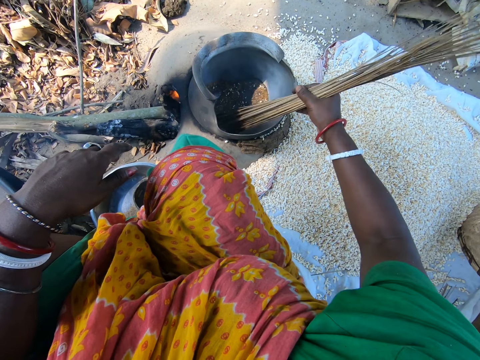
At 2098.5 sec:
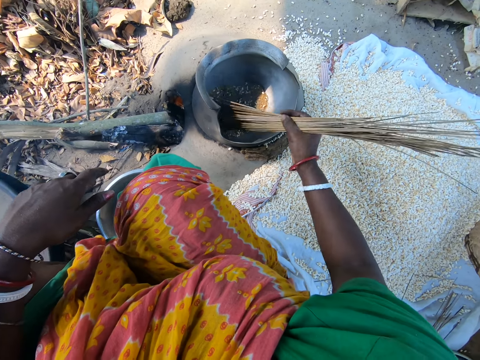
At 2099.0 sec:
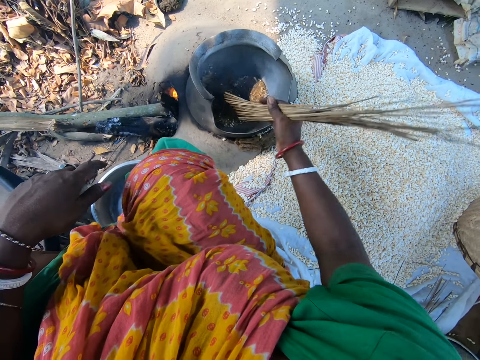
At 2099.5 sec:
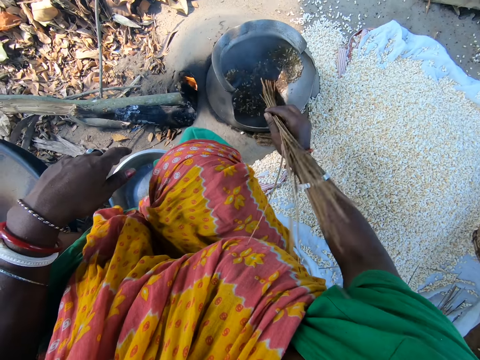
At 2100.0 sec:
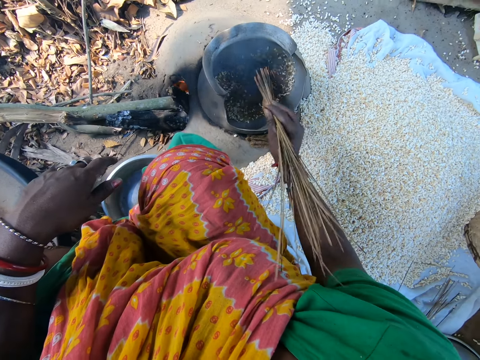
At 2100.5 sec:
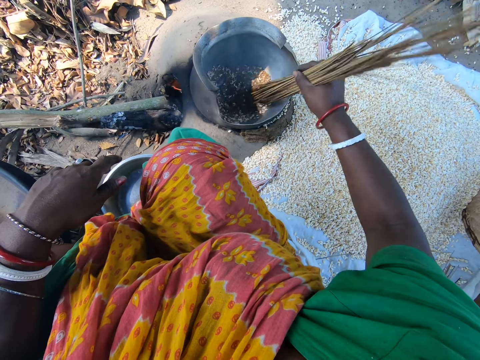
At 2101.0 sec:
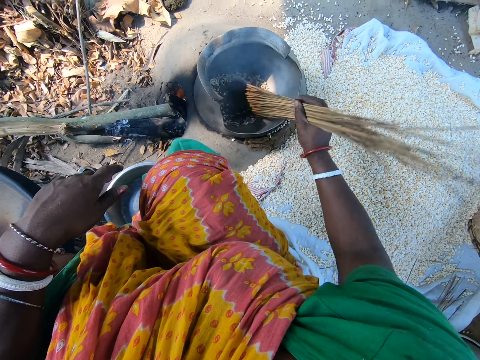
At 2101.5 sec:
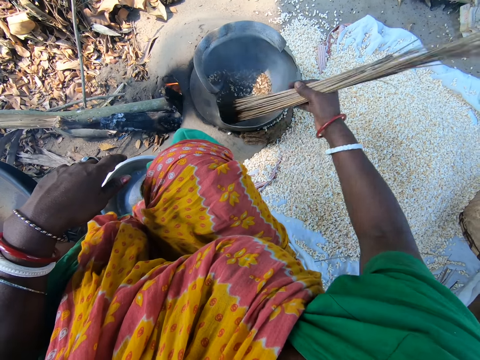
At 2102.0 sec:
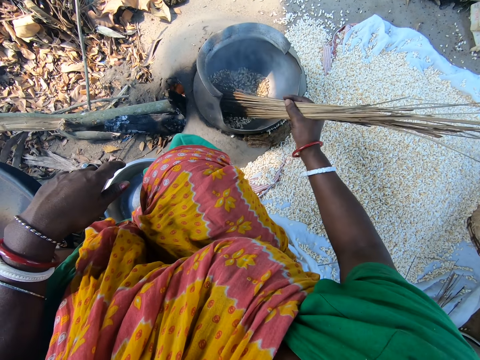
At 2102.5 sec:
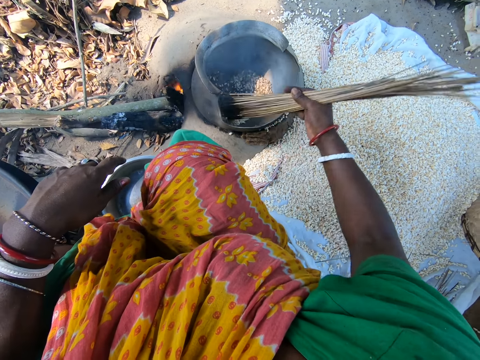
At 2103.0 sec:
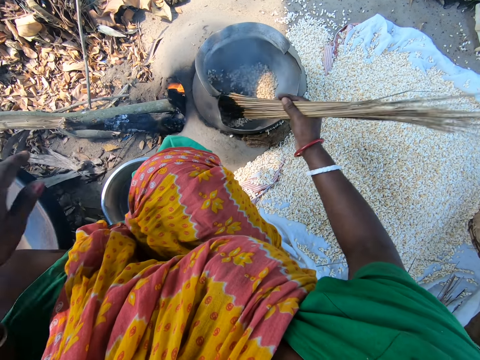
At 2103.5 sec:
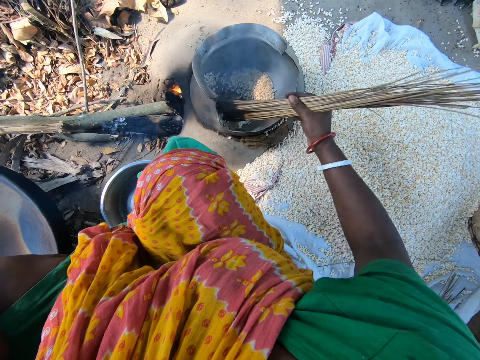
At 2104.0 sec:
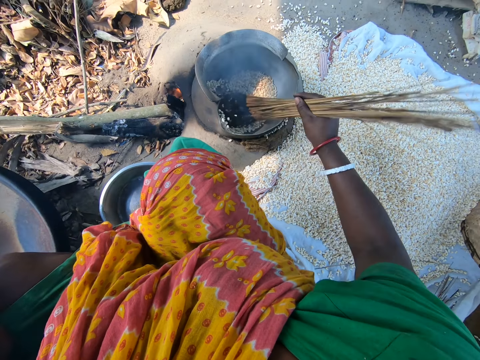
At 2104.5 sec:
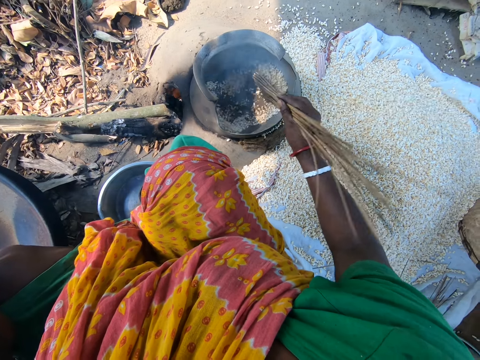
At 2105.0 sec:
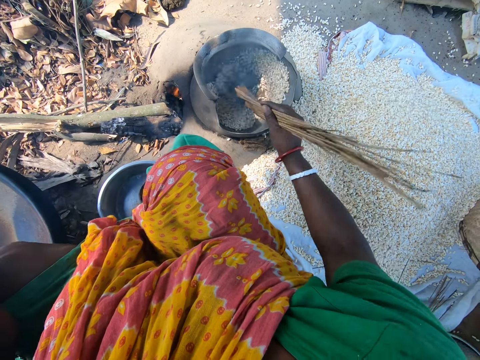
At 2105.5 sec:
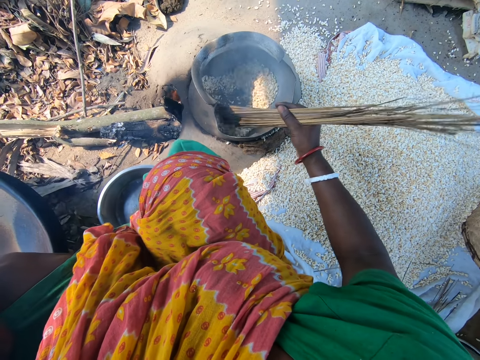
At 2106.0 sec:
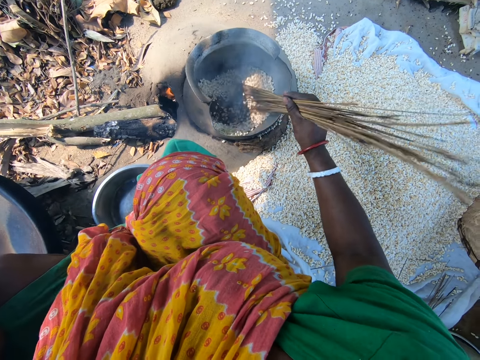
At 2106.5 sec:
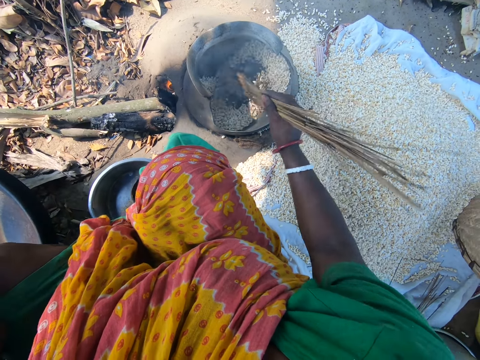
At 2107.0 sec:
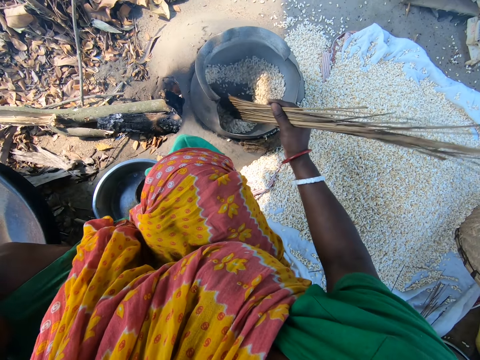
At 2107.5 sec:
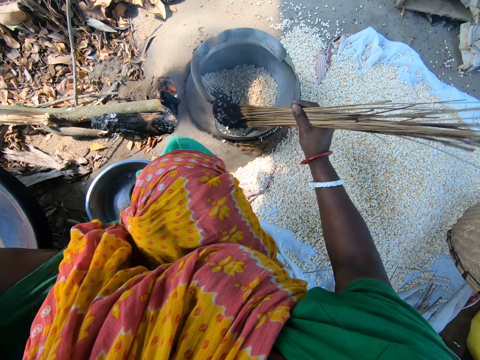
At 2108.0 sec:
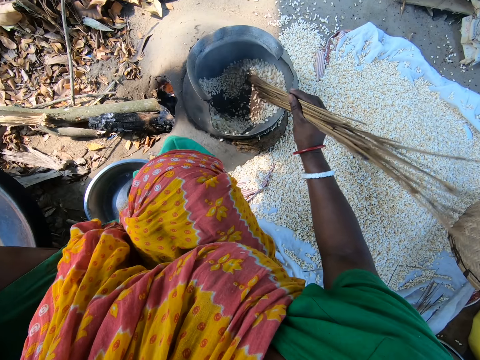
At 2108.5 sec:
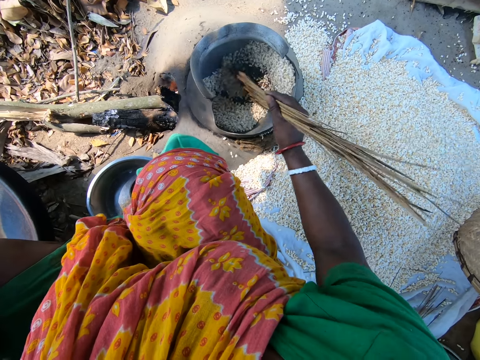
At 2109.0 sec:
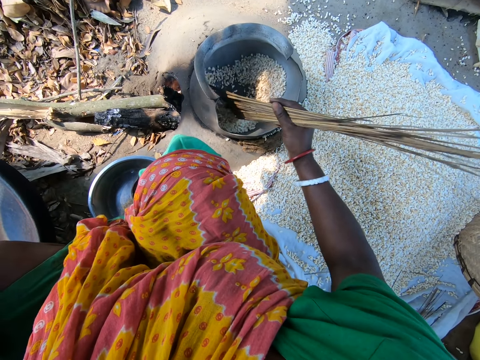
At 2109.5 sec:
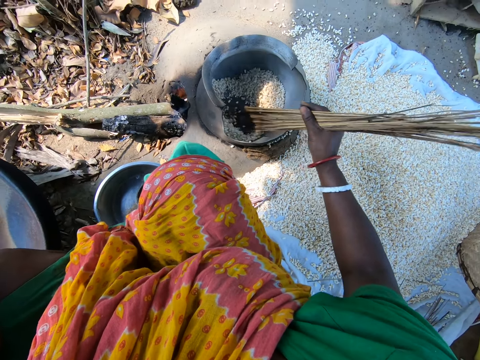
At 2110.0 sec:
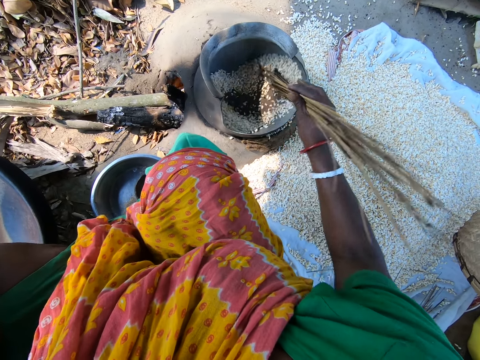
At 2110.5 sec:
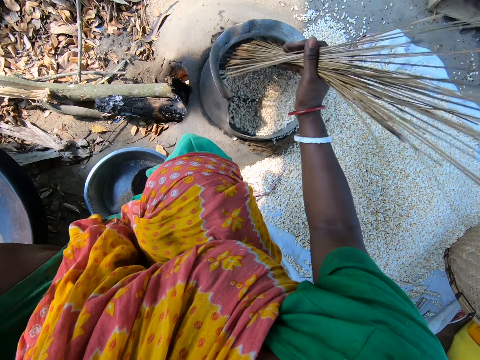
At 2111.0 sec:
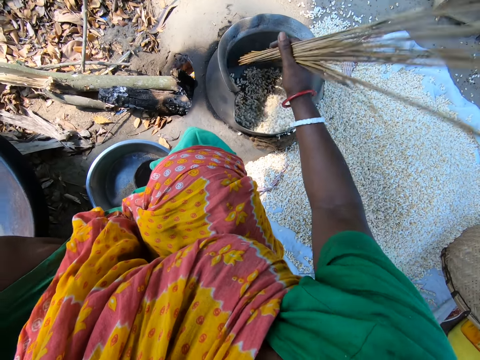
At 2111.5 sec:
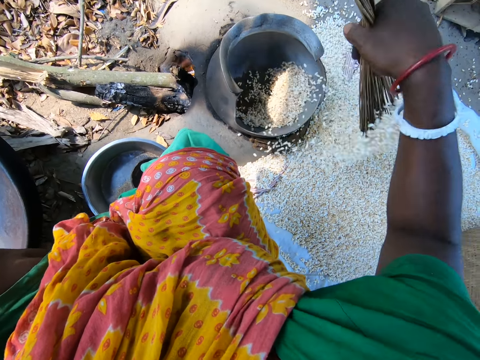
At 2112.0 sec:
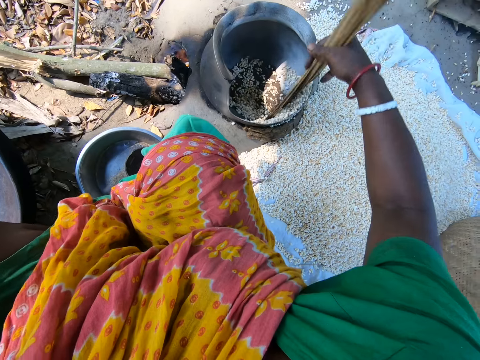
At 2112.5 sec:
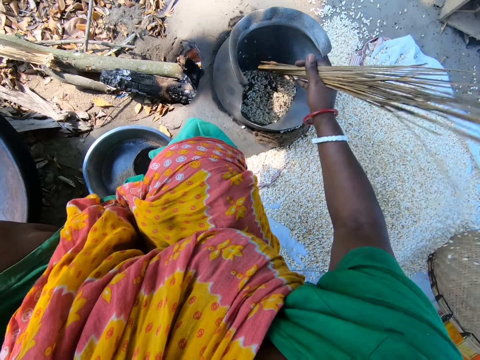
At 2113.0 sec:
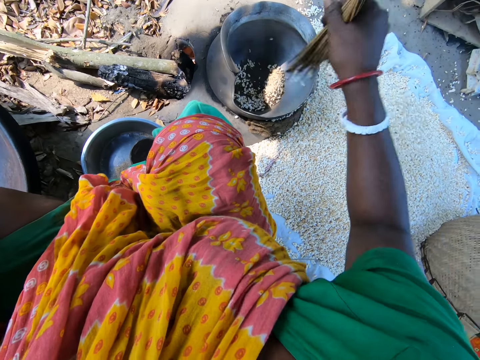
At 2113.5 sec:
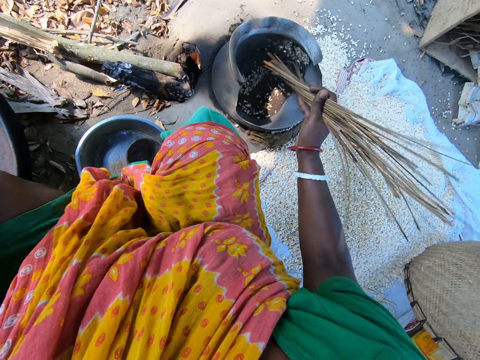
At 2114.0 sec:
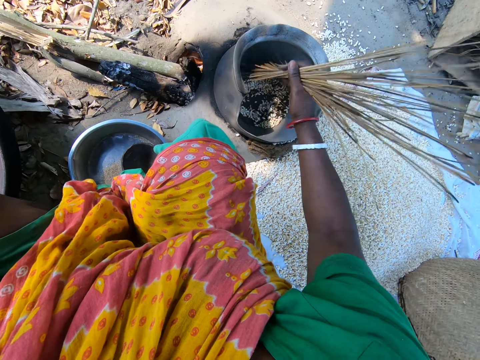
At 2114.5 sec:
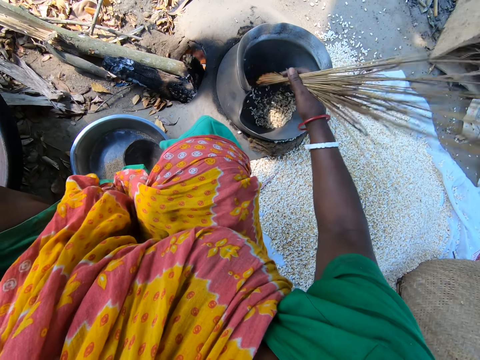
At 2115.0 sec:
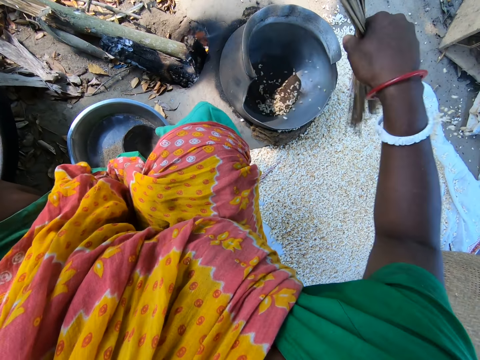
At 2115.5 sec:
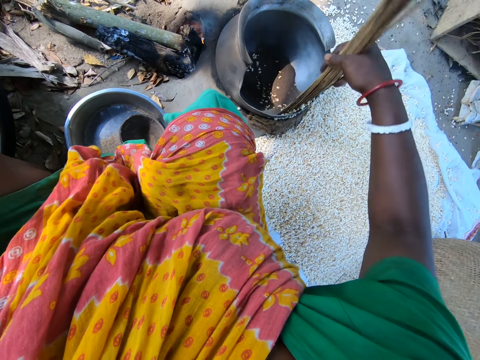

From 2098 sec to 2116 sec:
The camera wearer removes quinoa from the pot with a broom stick.

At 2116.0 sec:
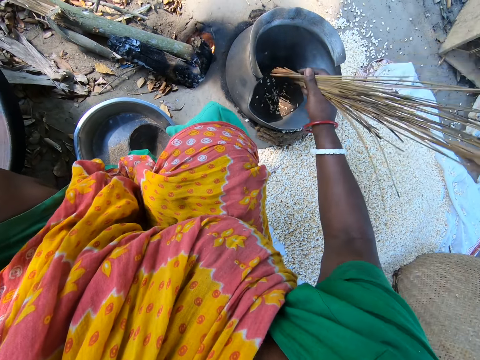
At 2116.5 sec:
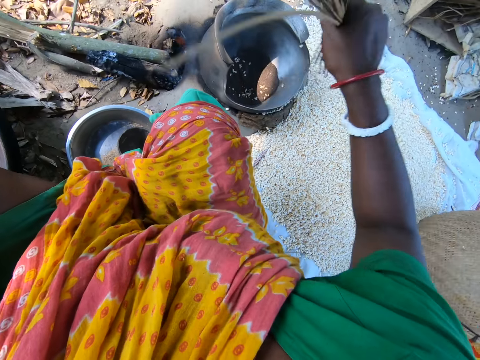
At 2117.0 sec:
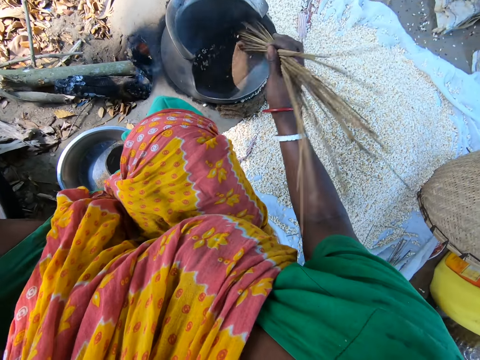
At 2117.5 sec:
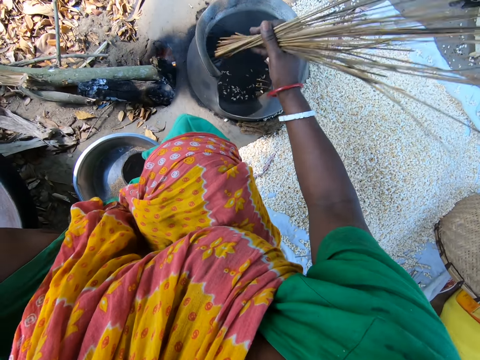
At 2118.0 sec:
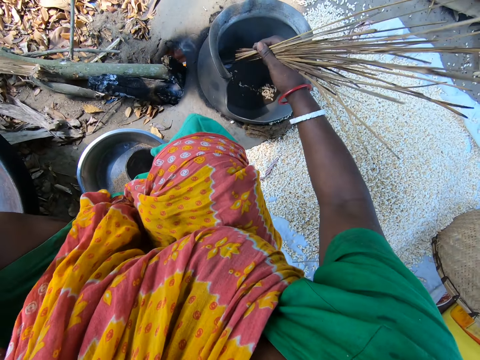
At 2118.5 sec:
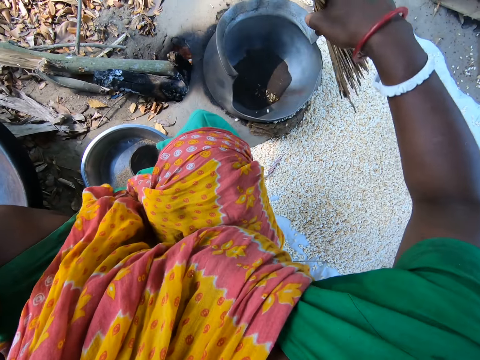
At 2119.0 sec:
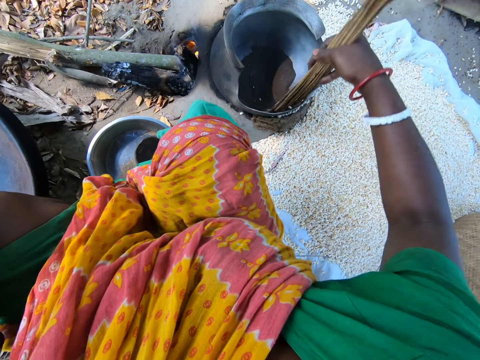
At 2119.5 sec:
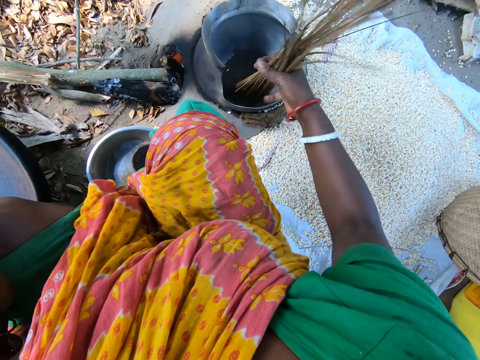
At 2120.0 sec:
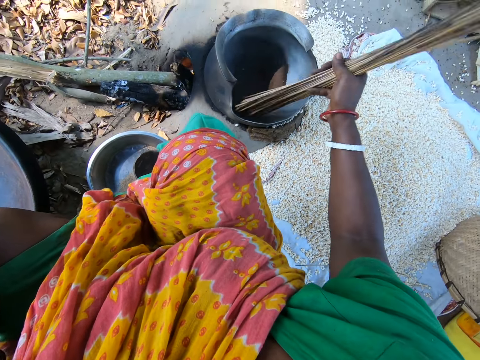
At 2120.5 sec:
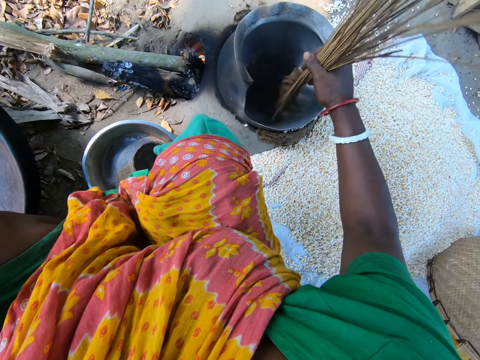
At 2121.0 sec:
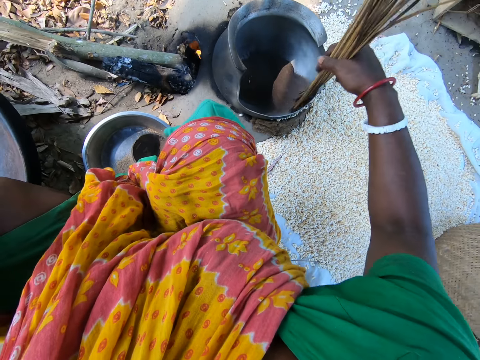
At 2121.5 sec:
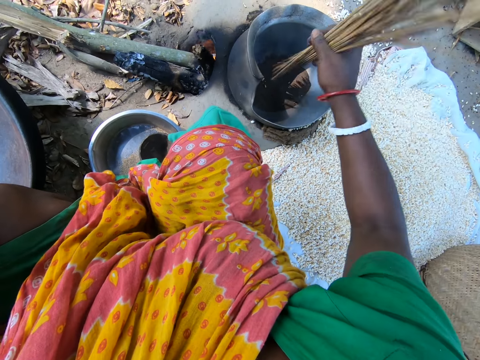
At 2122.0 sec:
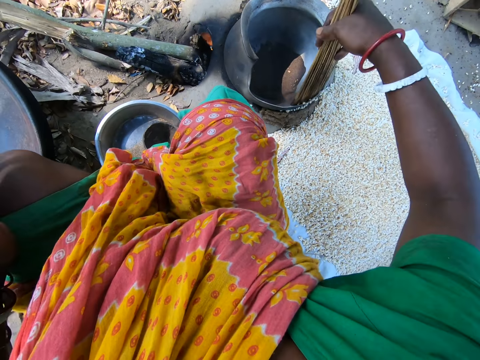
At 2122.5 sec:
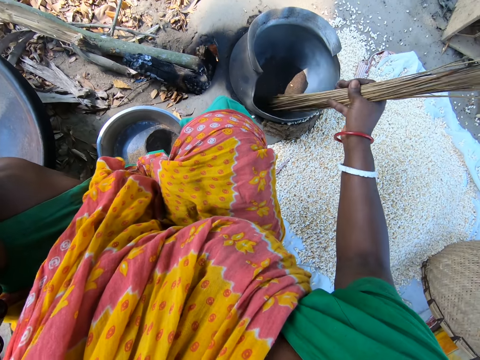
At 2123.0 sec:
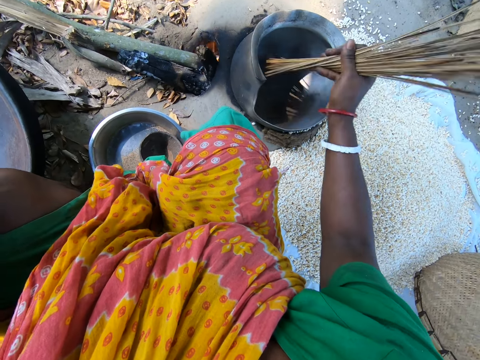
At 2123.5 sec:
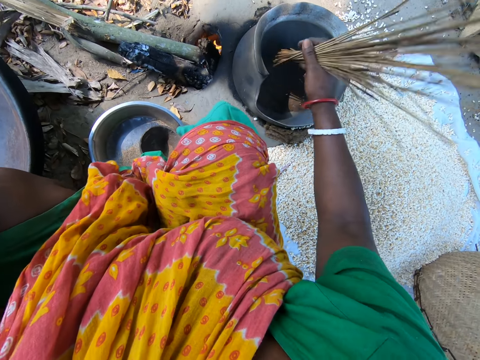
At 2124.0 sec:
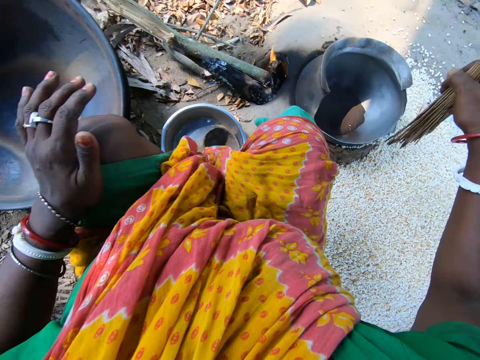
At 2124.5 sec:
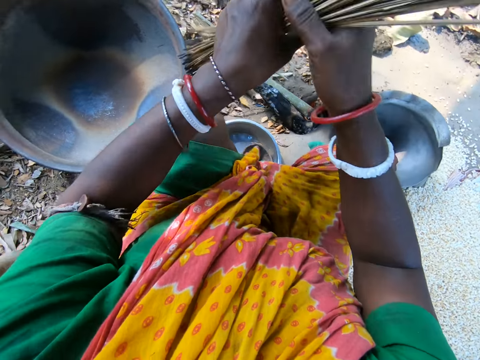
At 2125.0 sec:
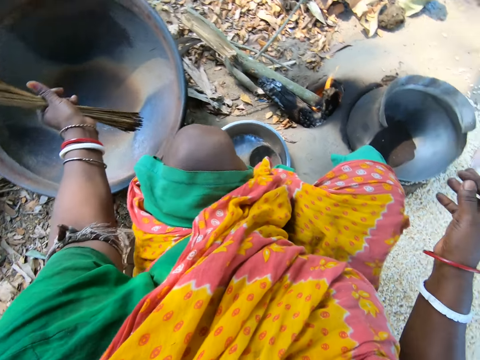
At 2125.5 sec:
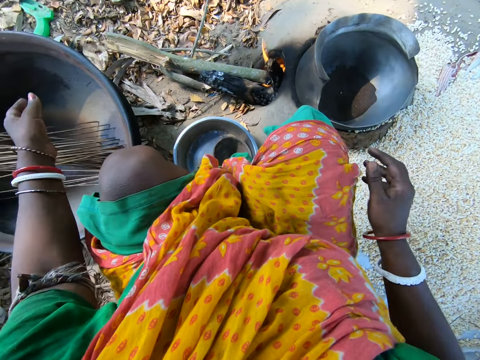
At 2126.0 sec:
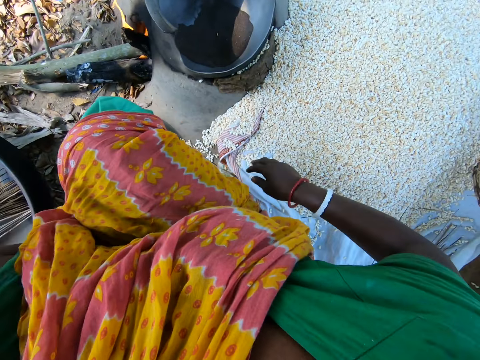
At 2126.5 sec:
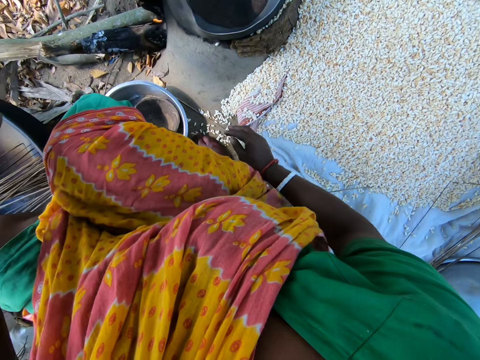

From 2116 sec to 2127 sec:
The camera wearer switches a broom stick to the other hand. They put the sticks in the basin.
